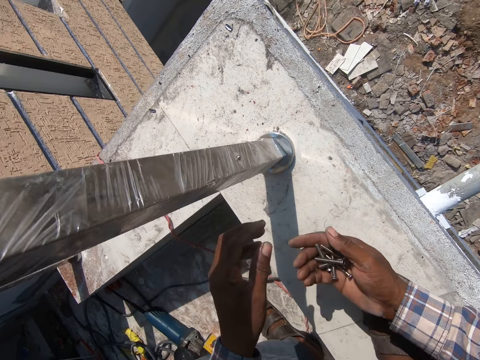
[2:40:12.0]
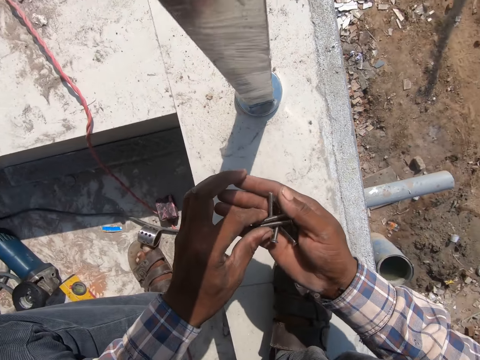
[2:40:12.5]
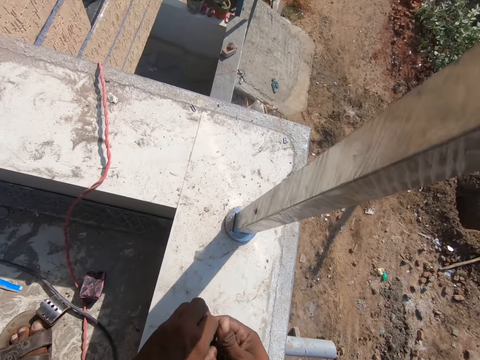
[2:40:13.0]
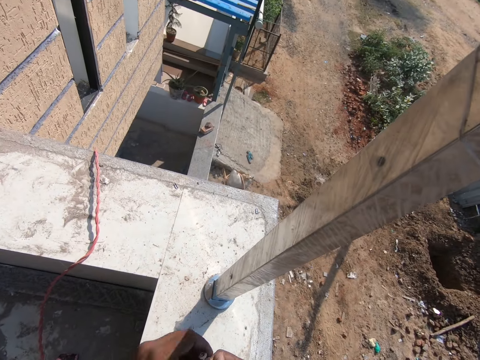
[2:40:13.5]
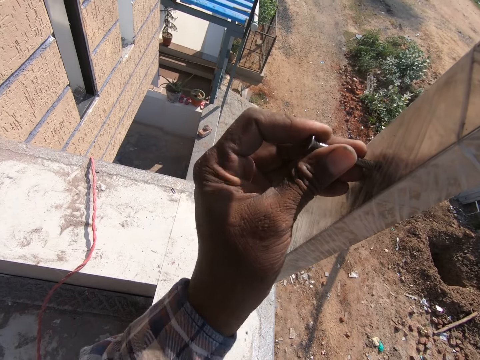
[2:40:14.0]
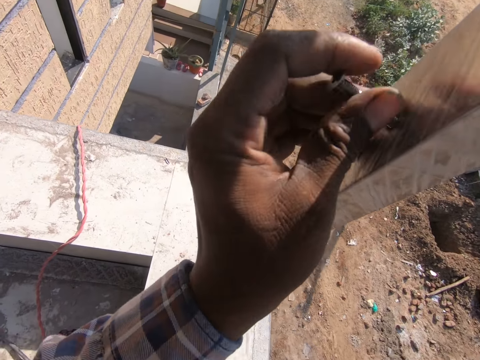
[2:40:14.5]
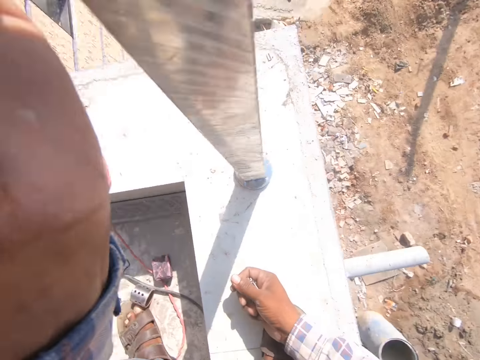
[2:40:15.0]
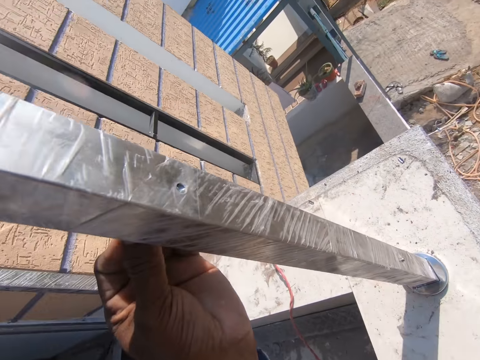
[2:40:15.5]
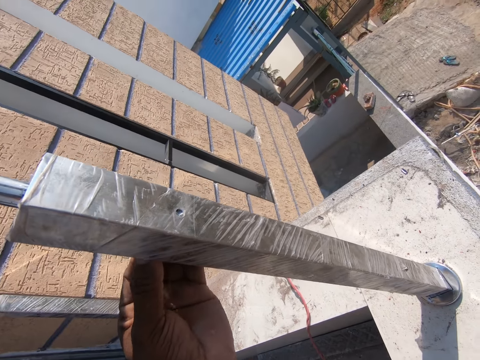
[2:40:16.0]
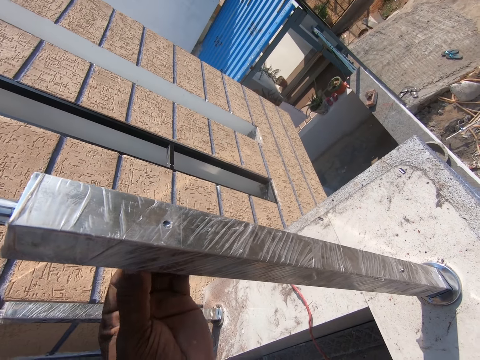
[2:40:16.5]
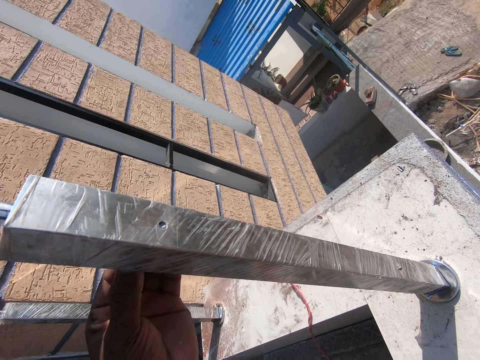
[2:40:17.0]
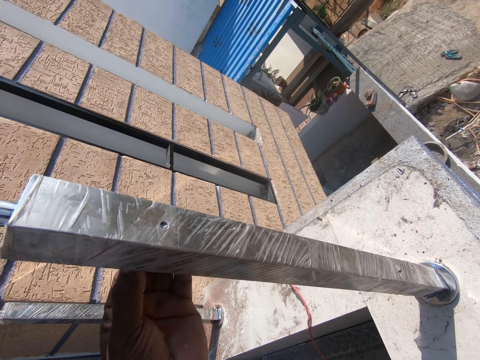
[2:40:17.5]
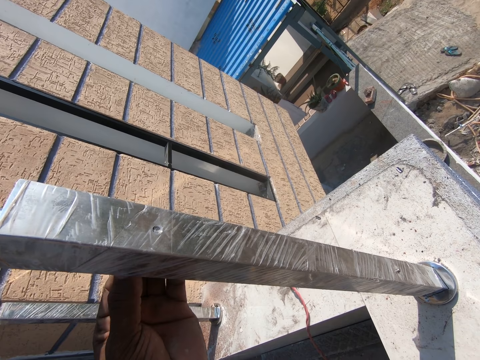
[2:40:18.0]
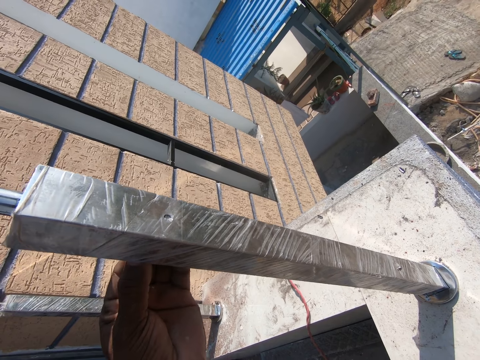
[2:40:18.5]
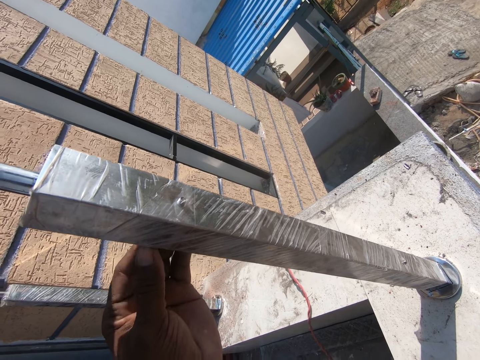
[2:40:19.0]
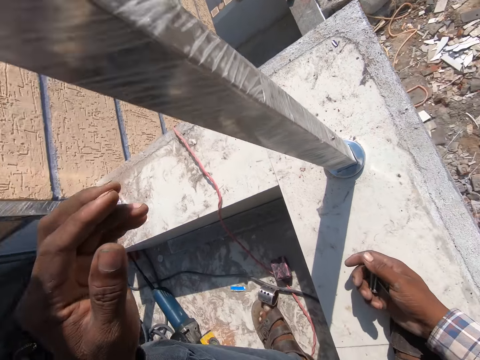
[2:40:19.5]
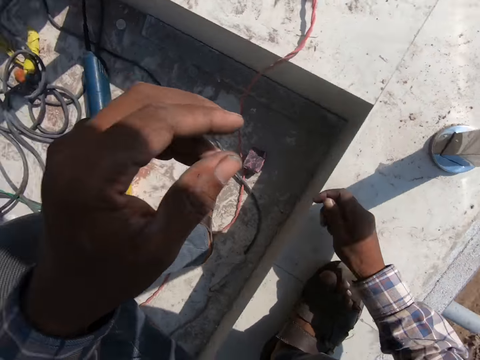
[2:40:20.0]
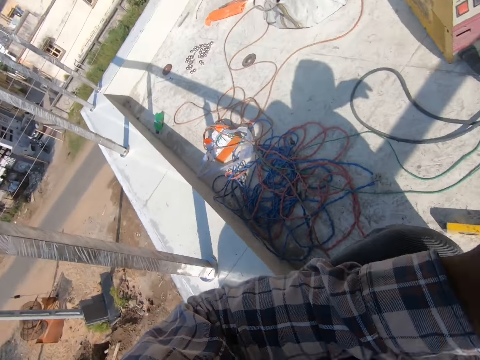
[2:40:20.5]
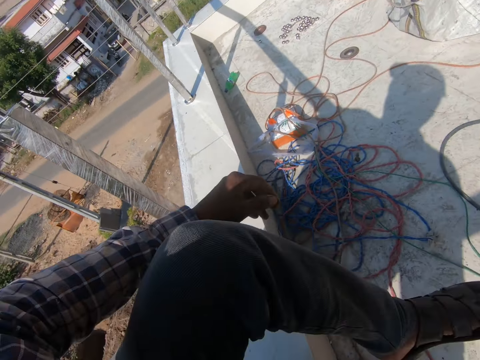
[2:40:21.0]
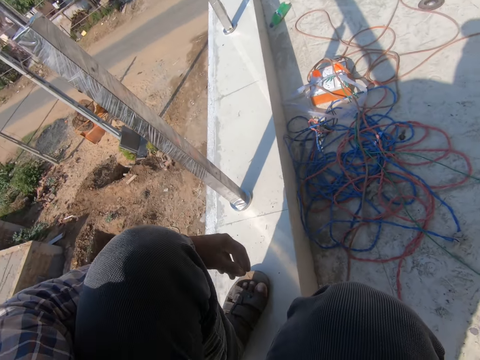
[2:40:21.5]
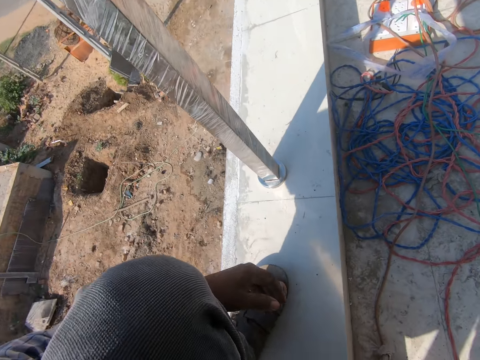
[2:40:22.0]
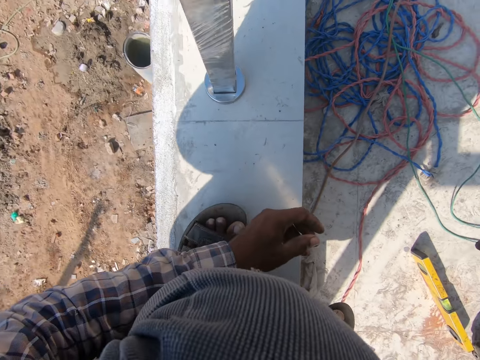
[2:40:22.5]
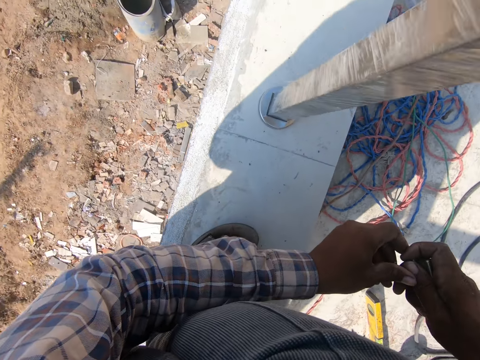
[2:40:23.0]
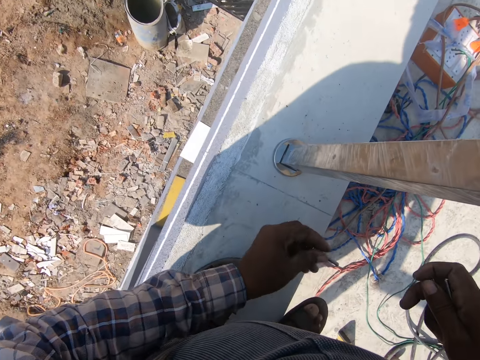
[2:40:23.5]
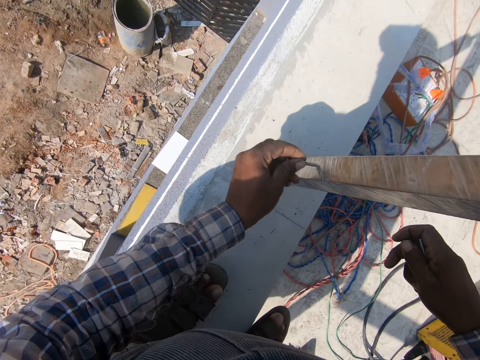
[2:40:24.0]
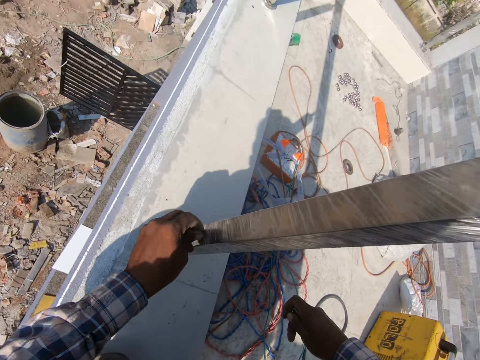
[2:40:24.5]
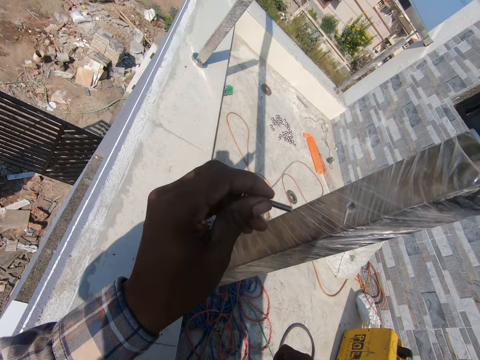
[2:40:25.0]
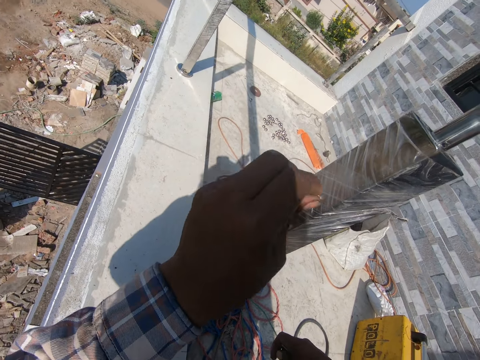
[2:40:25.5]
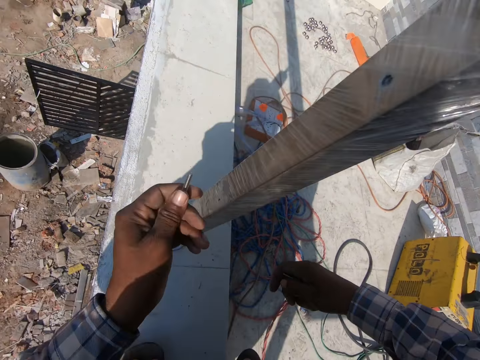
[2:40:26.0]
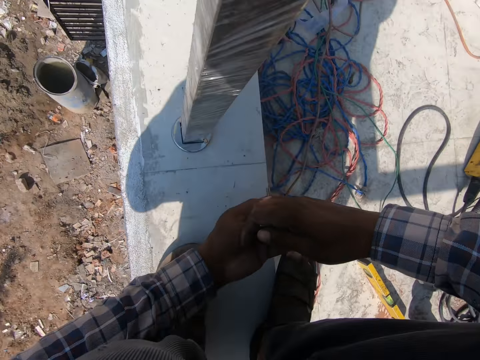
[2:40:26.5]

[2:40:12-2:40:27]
The camera wearer turns around. They pick the screw from the right hand. They open the gypsum perimeter nylon with the screw. They prick the bolt inside a hole in the metal rail.

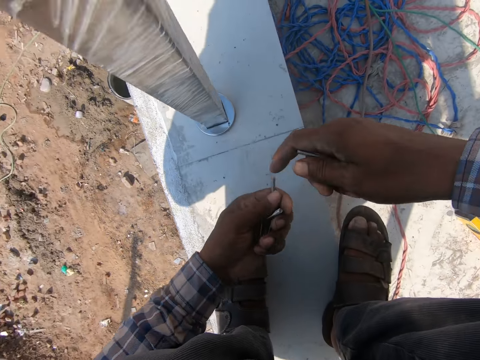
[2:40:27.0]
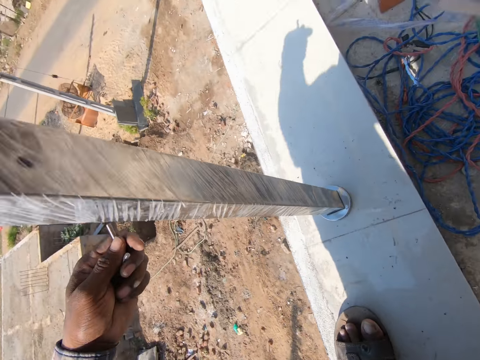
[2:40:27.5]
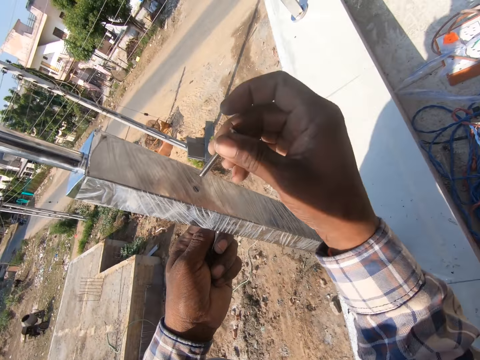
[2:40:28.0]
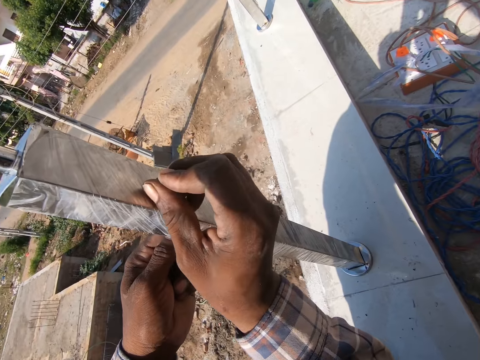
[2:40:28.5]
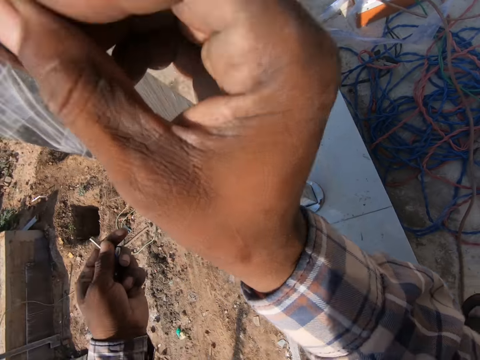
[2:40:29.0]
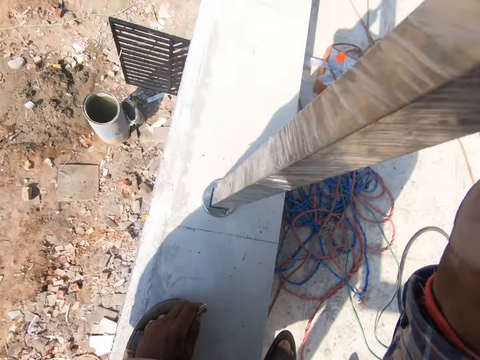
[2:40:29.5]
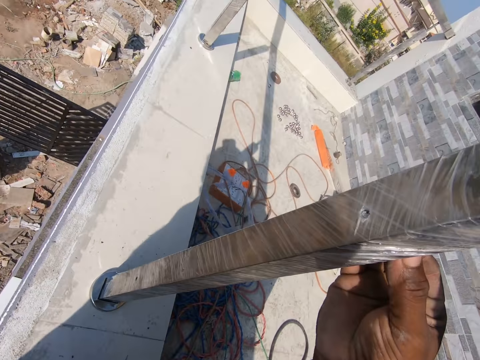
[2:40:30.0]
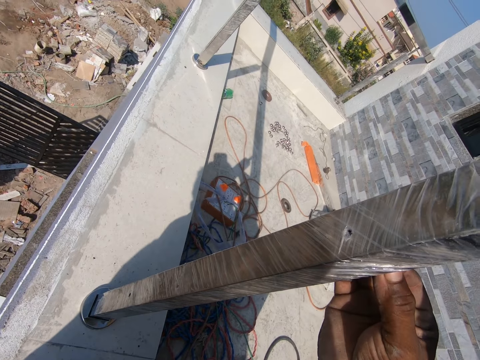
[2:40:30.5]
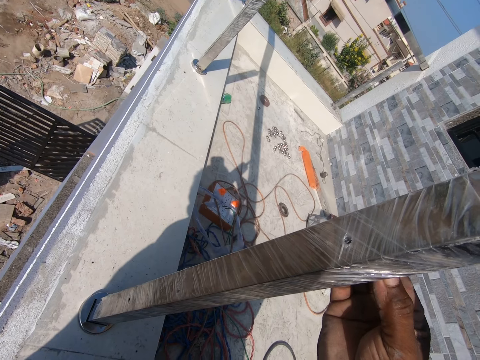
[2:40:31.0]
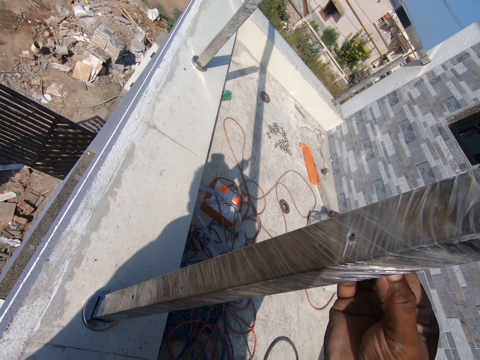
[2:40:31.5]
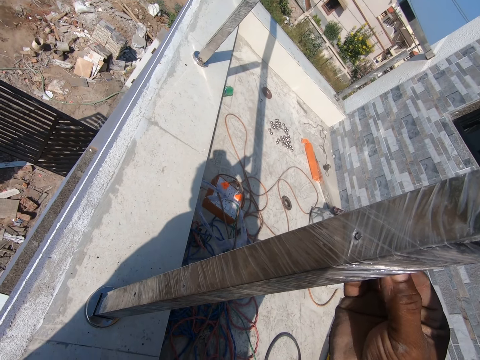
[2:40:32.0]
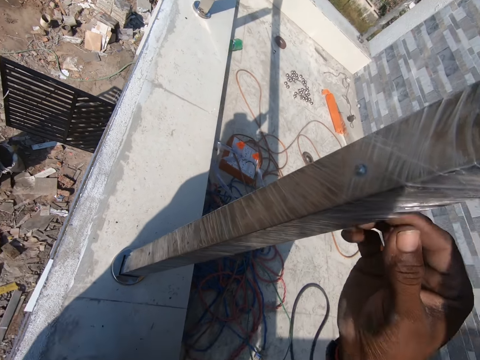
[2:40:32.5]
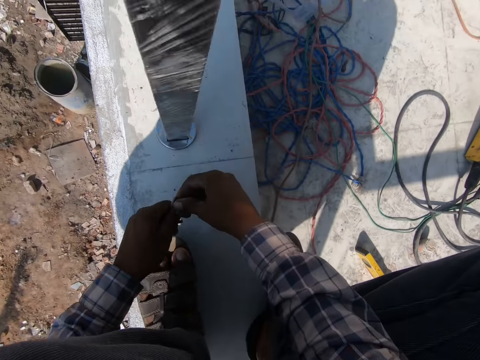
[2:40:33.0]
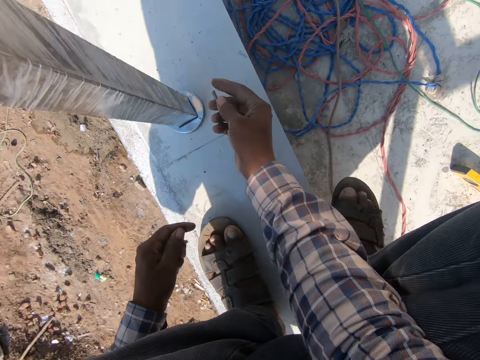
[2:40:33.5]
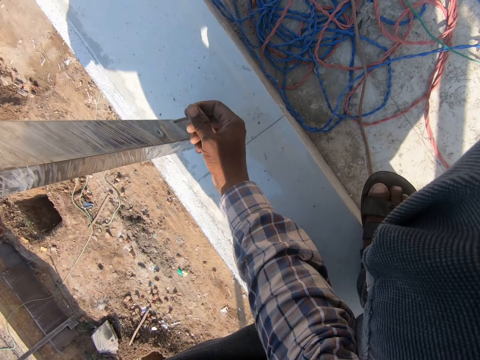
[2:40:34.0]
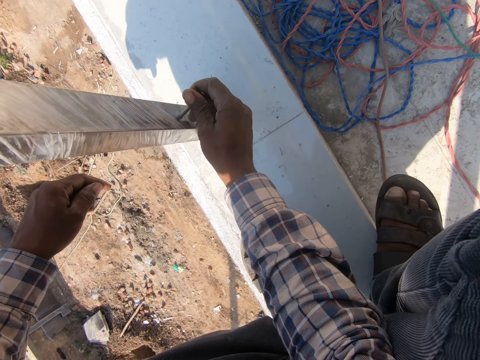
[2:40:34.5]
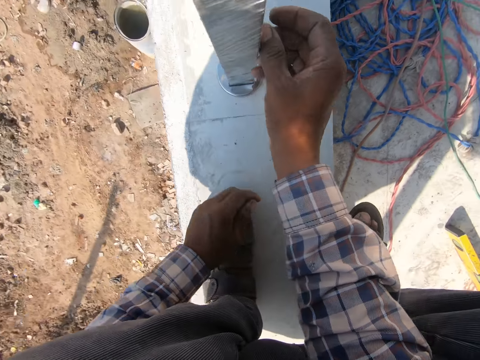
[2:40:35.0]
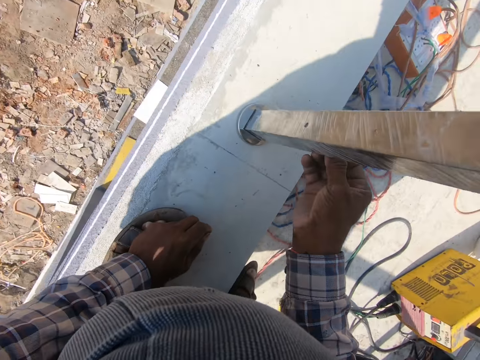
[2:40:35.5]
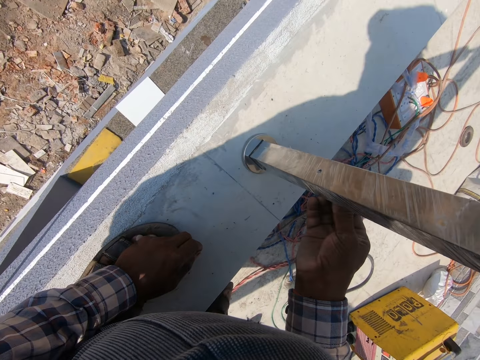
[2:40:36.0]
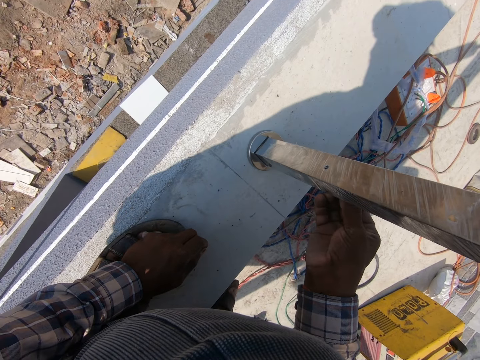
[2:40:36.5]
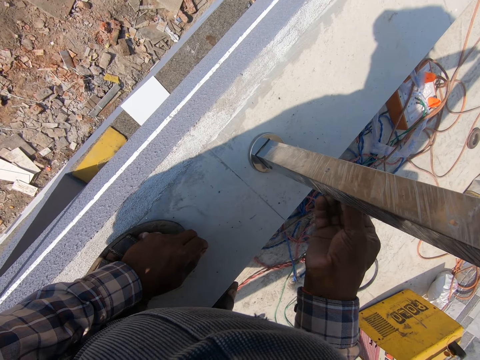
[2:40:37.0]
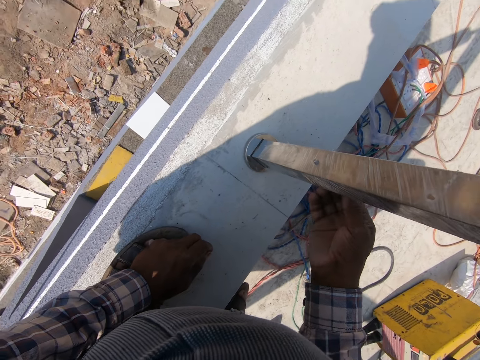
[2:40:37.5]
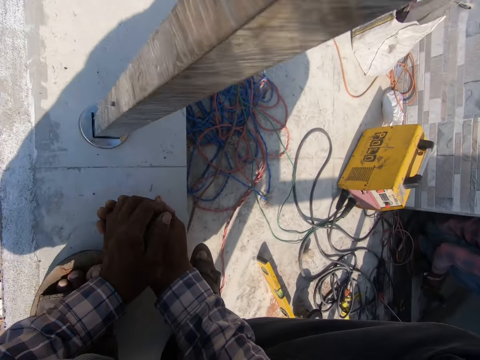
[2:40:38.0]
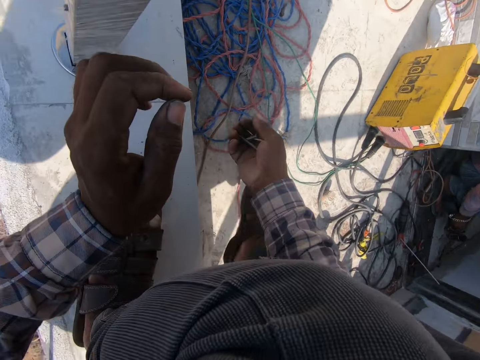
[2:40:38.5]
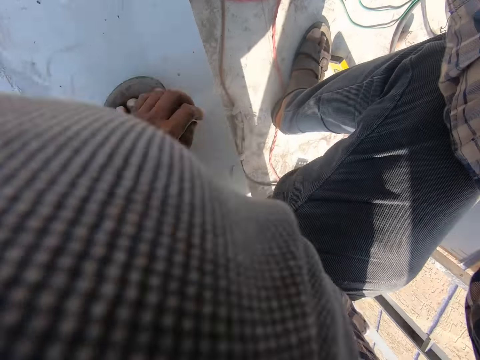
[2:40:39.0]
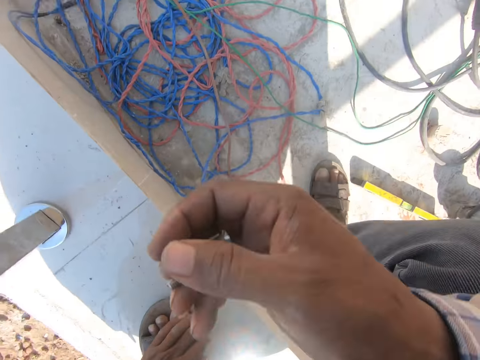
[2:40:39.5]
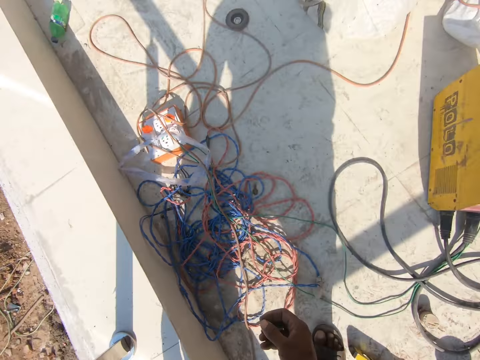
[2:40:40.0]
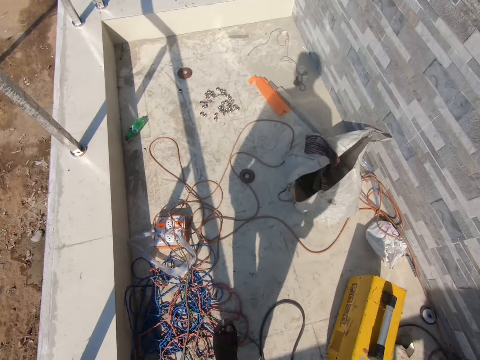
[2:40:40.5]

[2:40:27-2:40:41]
The camera wearer pours the screws to the left hand. They put the screws in the gypsum perimeter. They fix the bolts inside the holes in the metal rails. They pick the screw from the left hand. They put the screws in the gypsum perimeter. They pour the screws to the right hand. They hold the leg.
